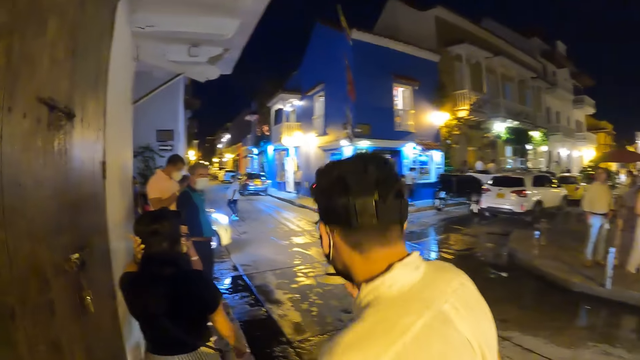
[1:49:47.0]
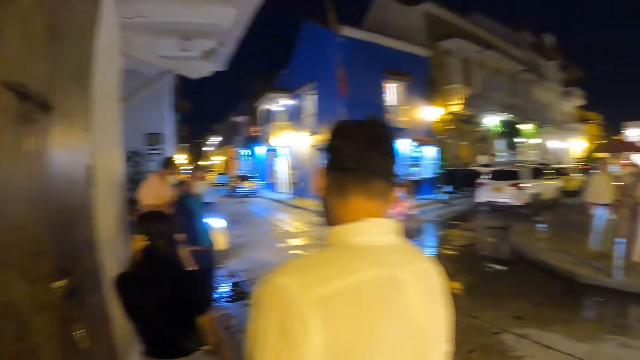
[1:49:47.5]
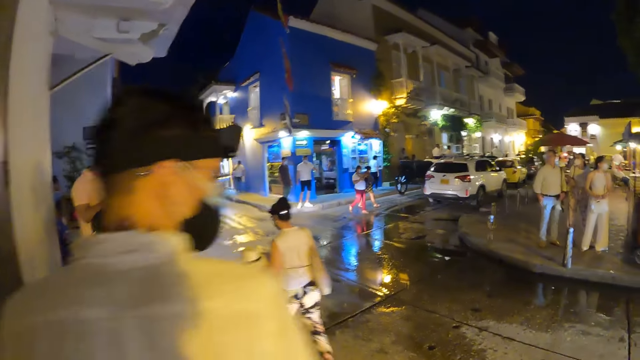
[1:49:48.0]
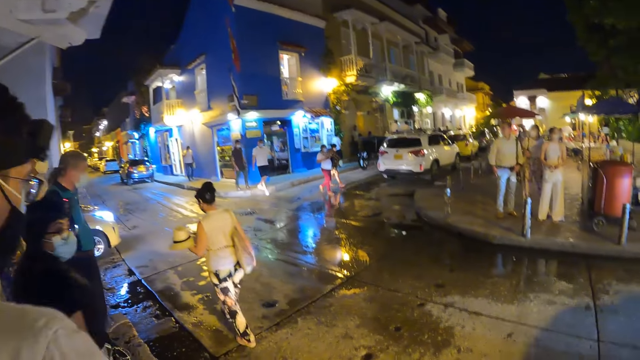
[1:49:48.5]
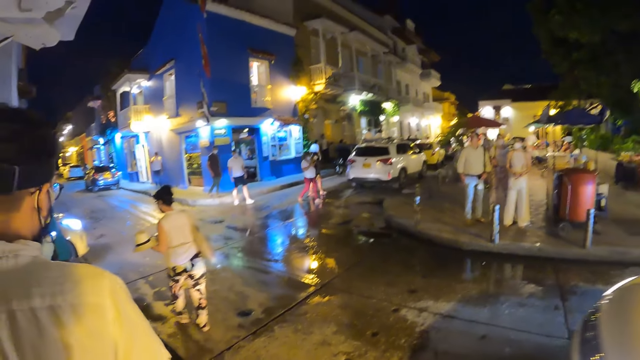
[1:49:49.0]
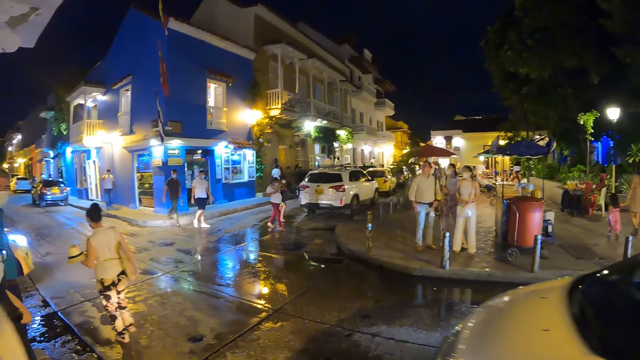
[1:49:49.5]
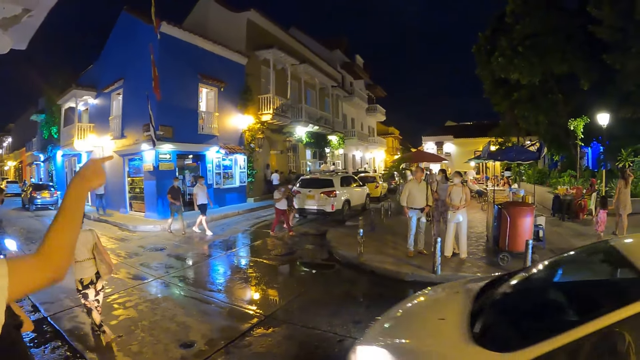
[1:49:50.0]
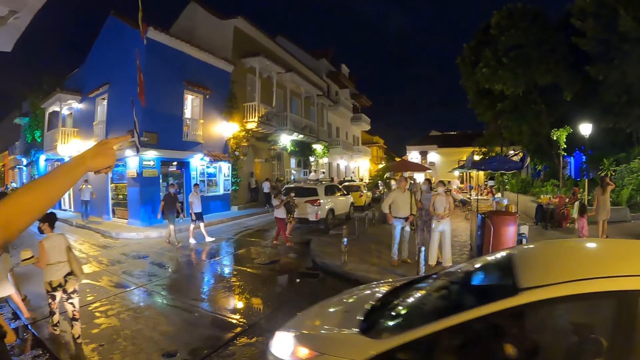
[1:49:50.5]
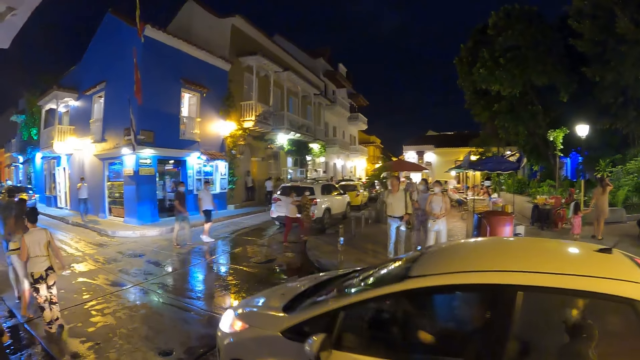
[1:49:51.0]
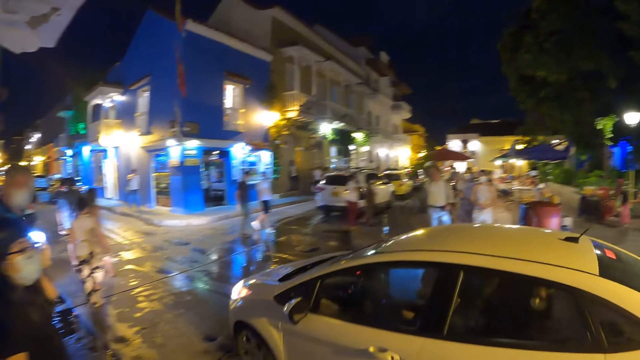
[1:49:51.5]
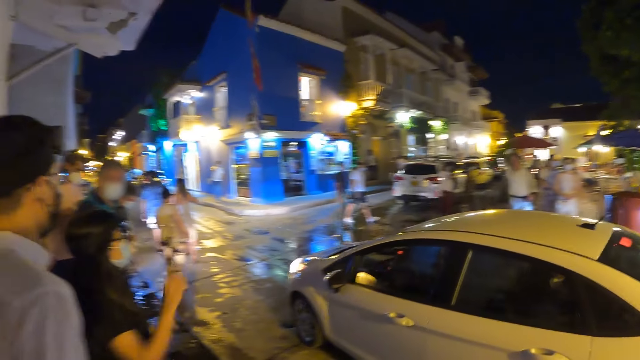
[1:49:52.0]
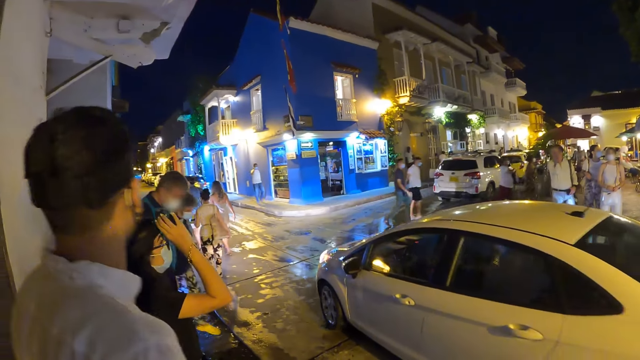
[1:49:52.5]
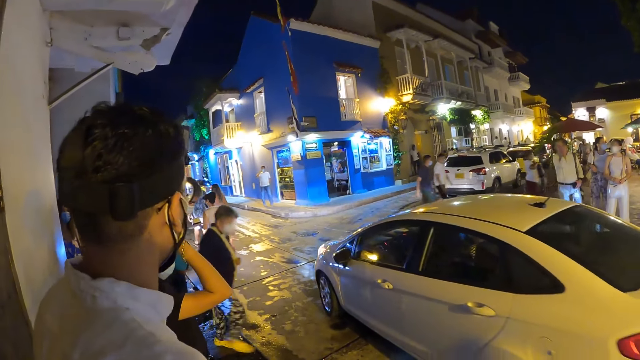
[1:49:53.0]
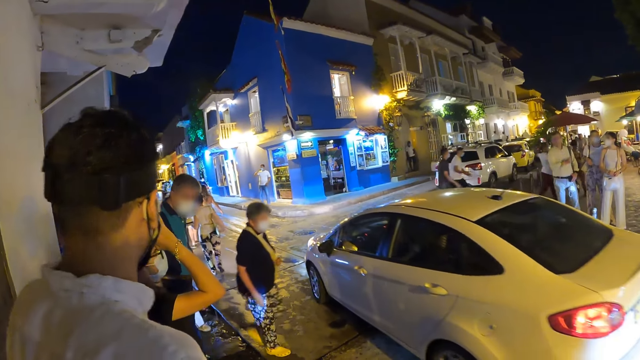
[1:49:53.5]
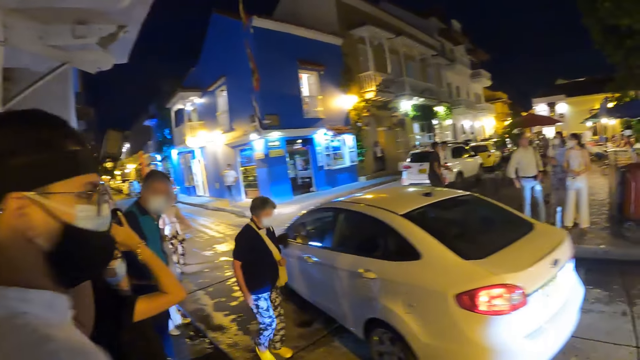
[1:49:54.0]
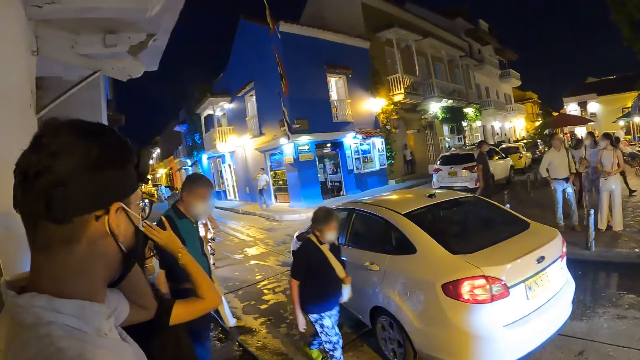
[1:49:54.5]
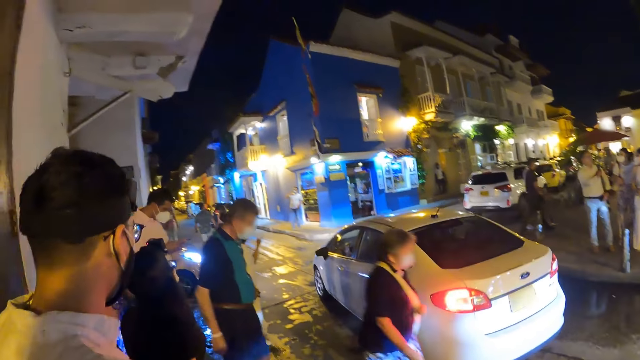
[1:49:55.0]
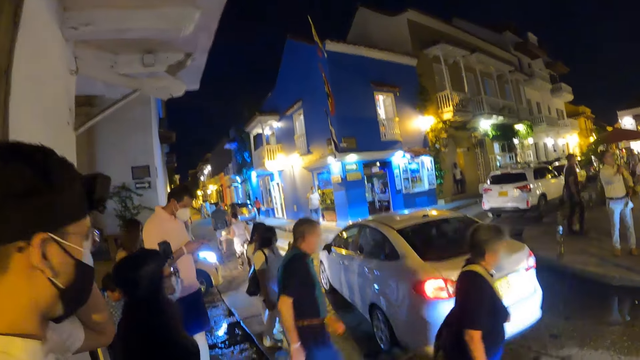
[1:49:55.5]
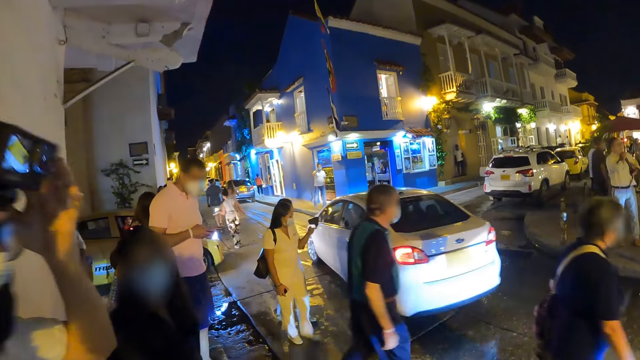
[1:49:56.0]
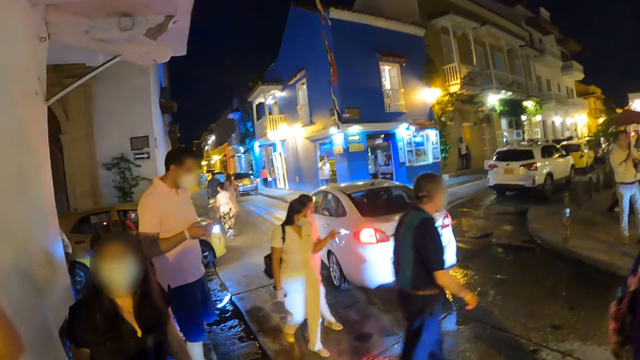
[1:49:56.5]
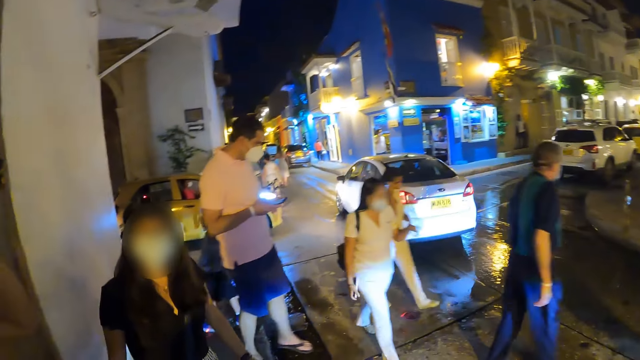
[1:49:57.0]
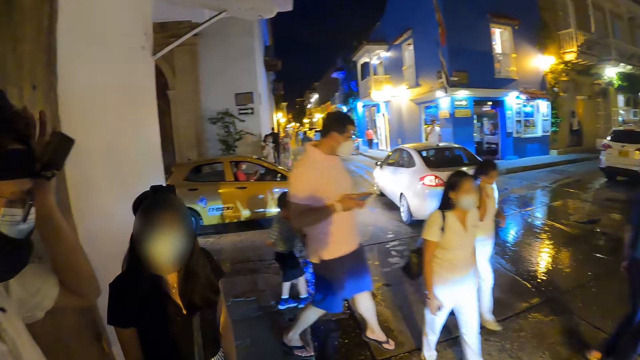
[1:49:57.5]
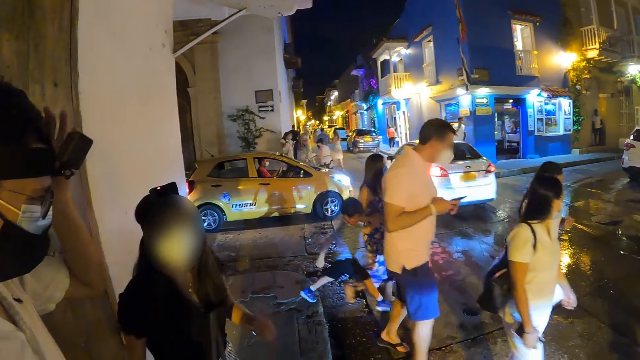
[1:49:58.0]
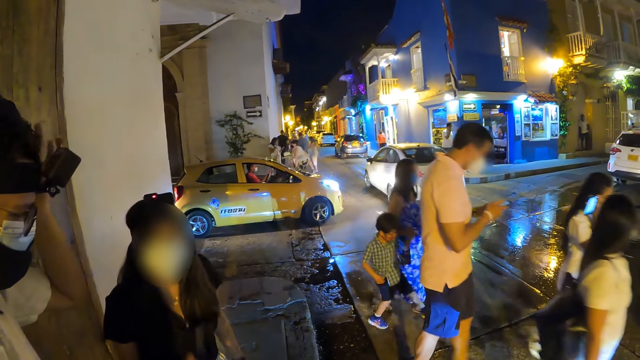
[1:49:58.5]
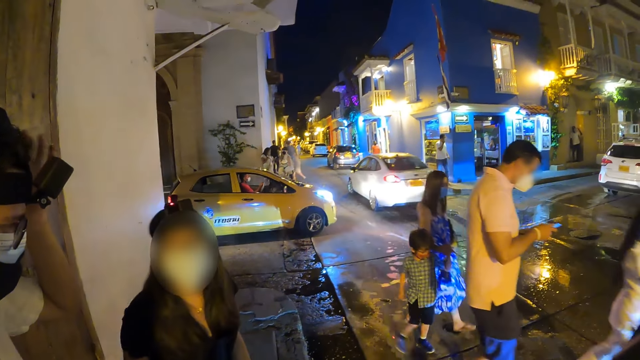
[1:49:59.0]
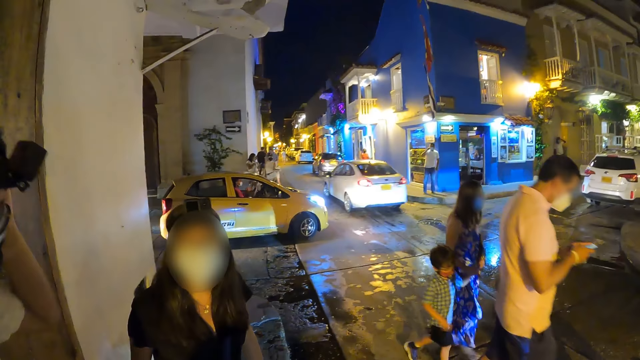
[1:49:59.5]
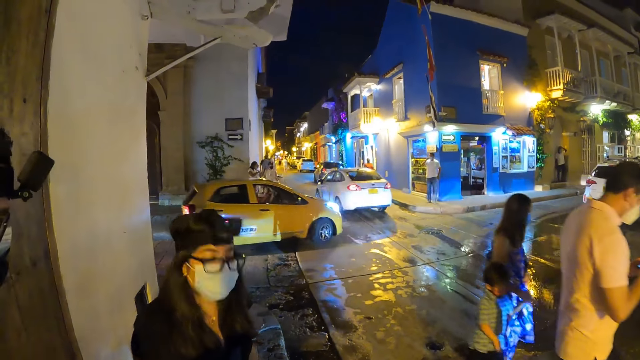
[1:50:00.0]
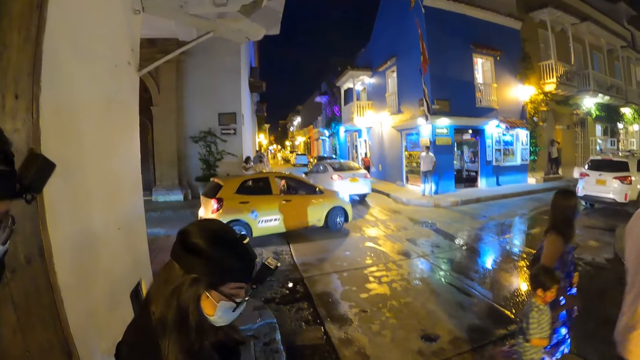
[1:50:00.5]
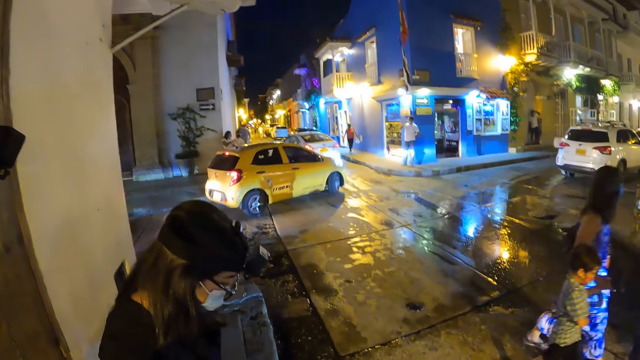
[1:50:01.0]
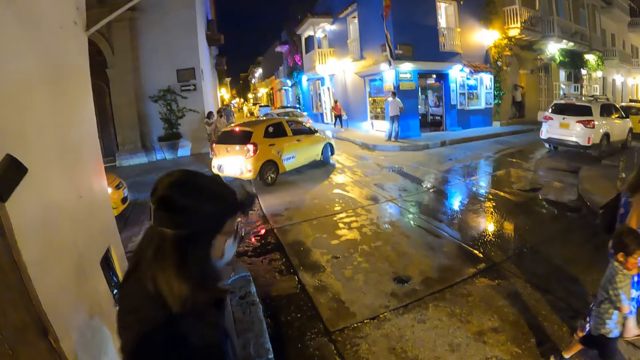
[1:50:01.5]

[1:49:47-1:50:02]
A white car drives past the camera wearer and the group of people. The man interacts with the camera wearer and the group of people. The woman adjusts a head camera with her right hand. The man scratches his left ear with his left hand. The camera wearer interacts with a woman.

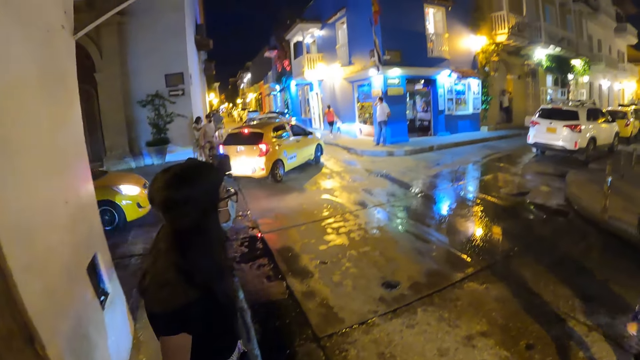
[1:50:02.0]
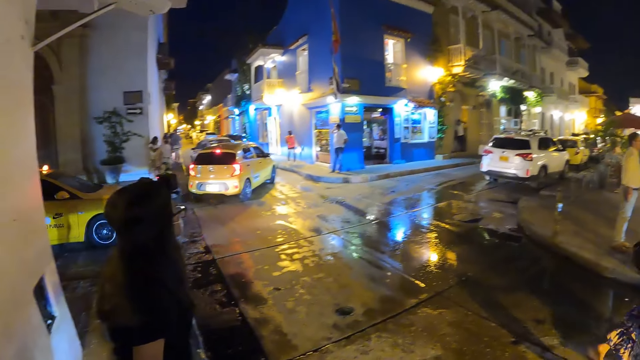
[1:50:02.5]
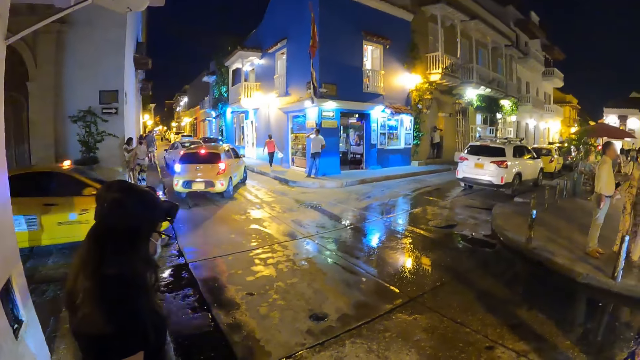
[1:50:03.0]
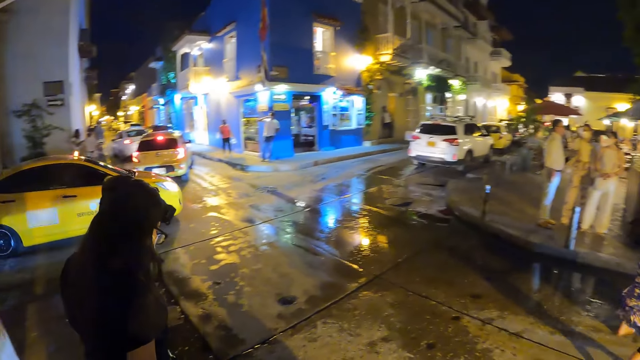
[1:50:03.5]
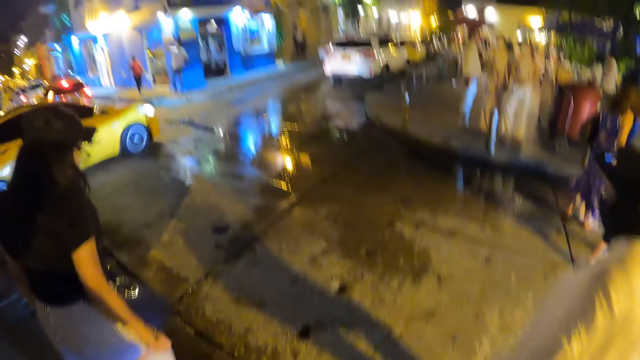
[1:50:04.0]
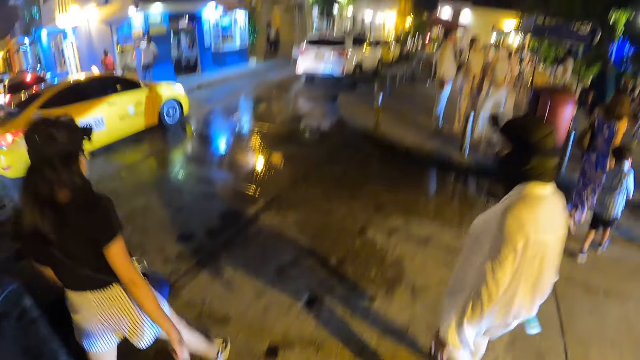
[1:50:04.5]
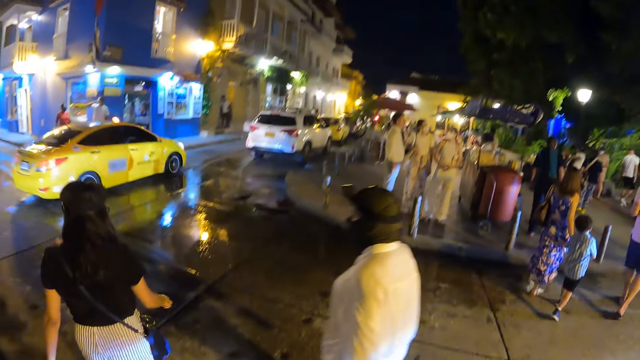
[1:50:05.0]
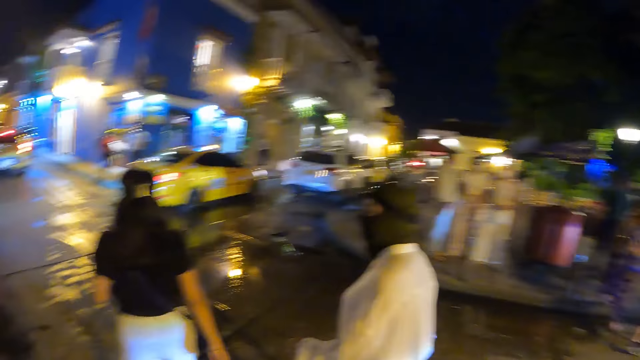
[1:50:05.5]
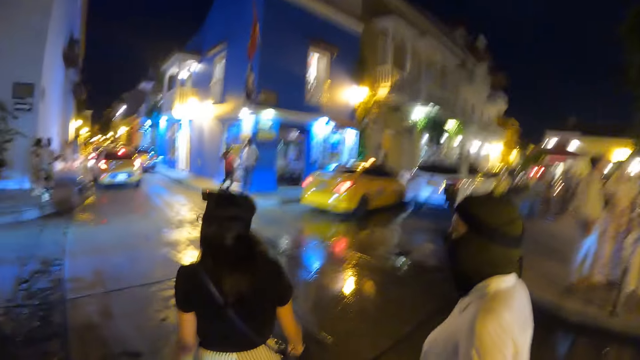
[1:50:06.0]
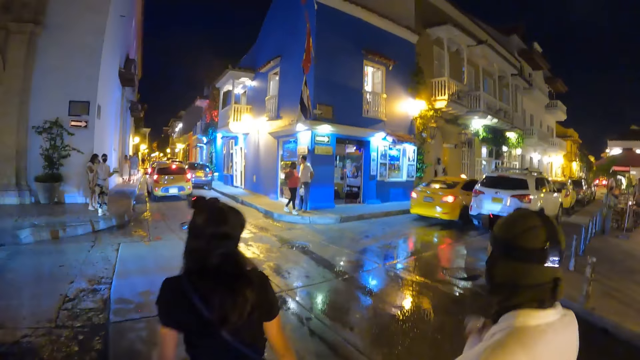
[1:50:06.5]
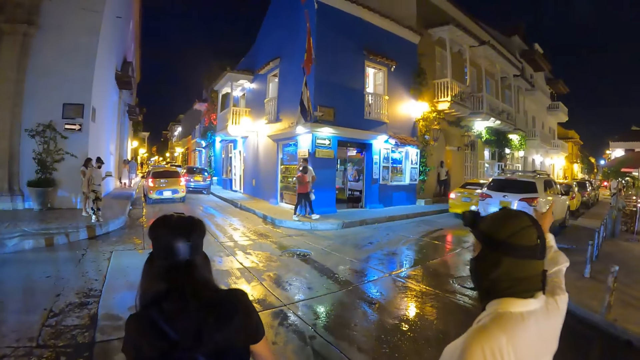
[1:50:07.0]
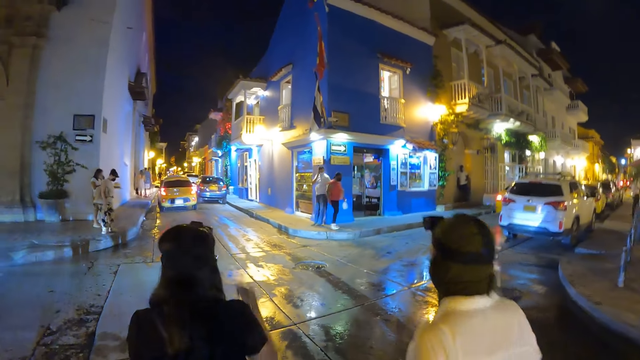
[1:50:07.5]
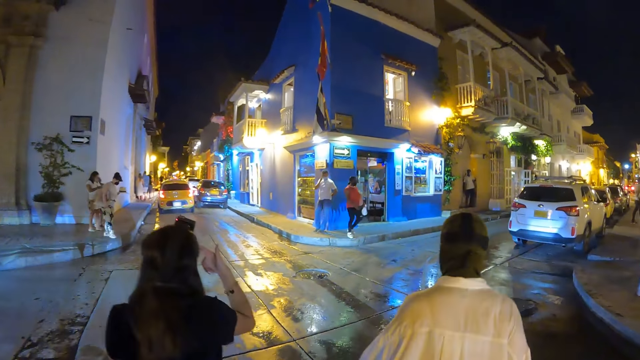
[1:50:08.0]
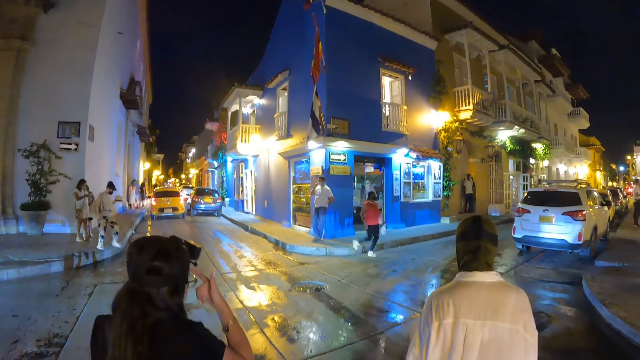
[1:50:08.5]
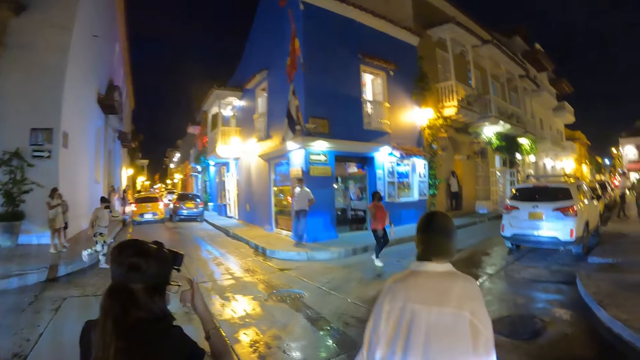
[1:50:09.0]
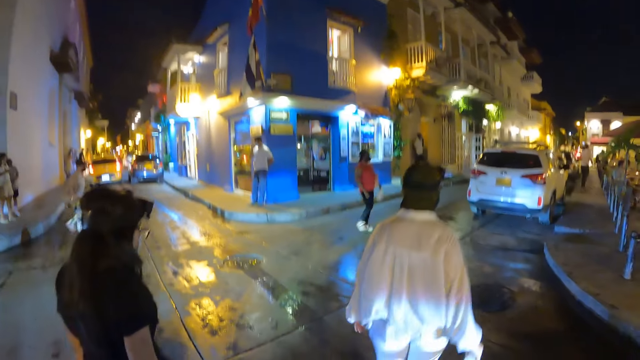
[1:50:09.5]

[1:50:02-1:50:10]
The camera wearer walks outside across the road. Another woman interacts with the woman. The first woman scratches her forehead with her right hand.
